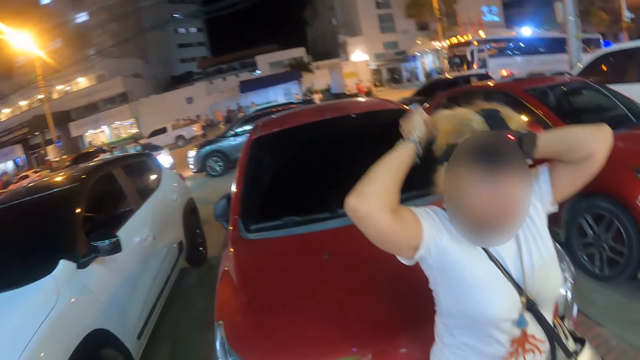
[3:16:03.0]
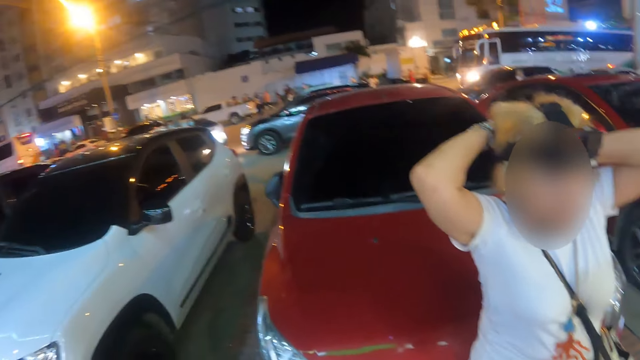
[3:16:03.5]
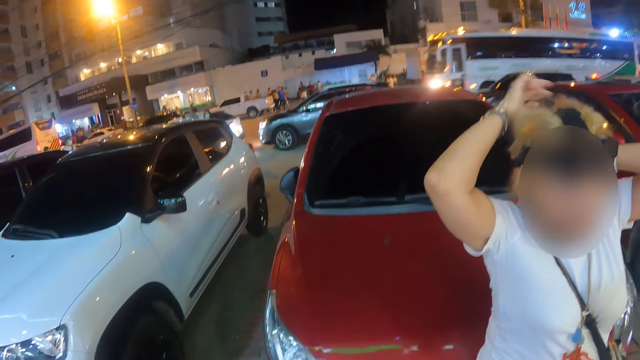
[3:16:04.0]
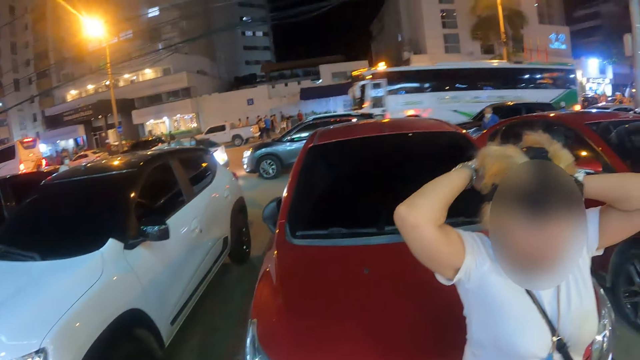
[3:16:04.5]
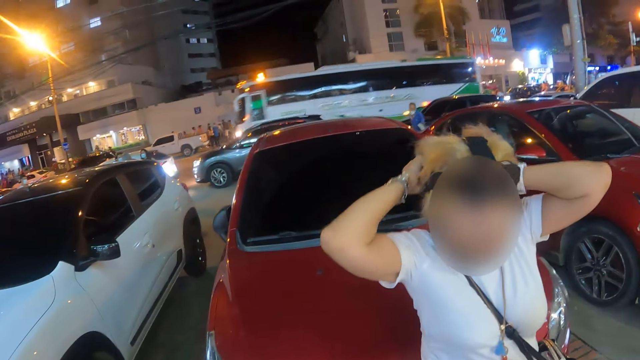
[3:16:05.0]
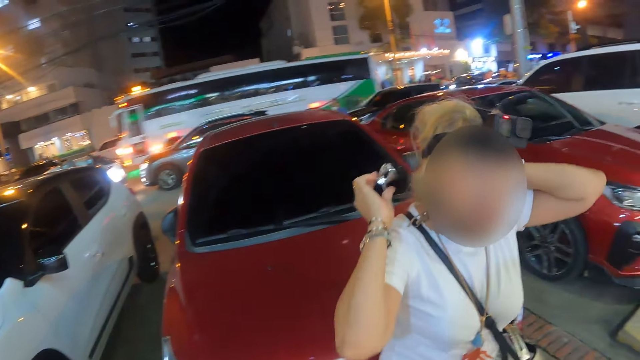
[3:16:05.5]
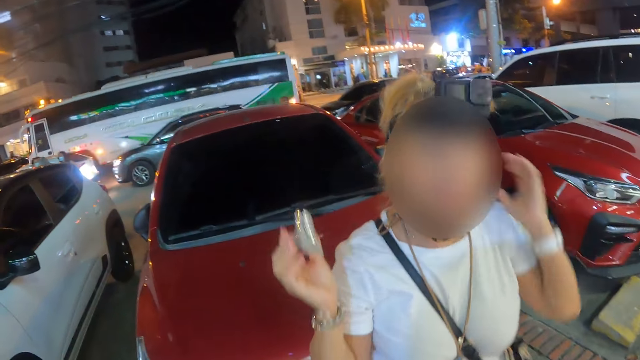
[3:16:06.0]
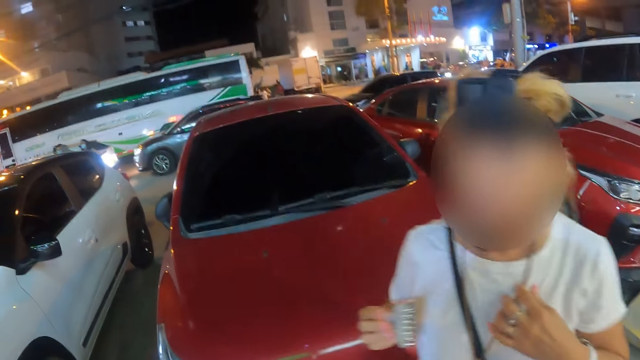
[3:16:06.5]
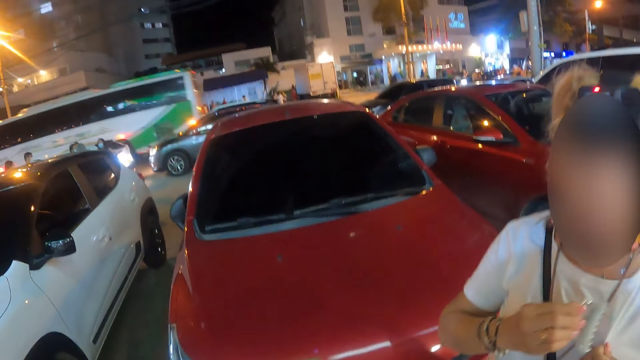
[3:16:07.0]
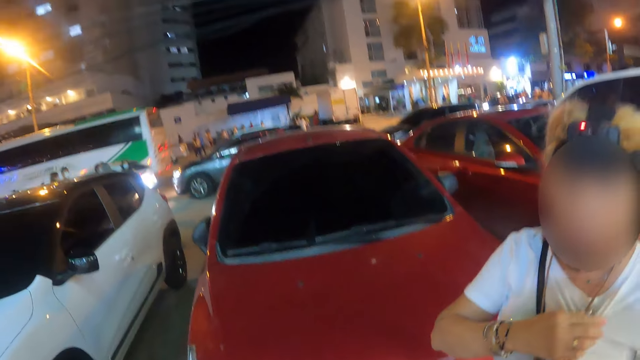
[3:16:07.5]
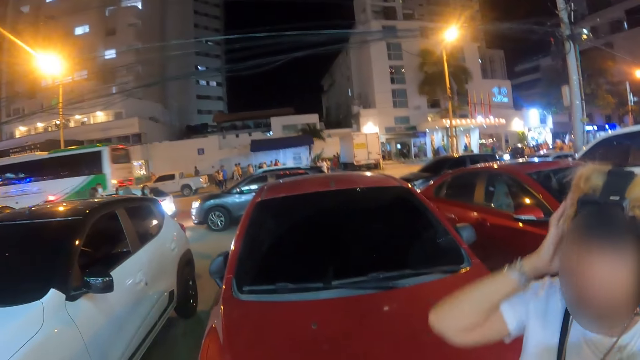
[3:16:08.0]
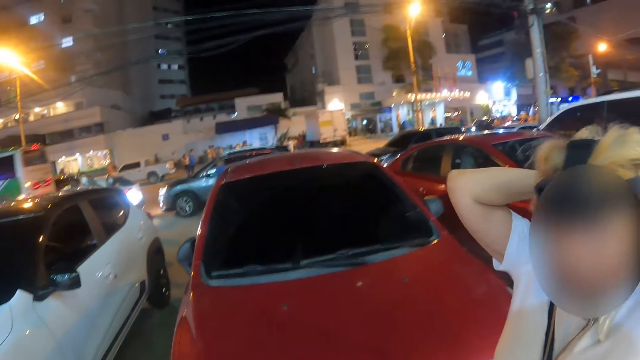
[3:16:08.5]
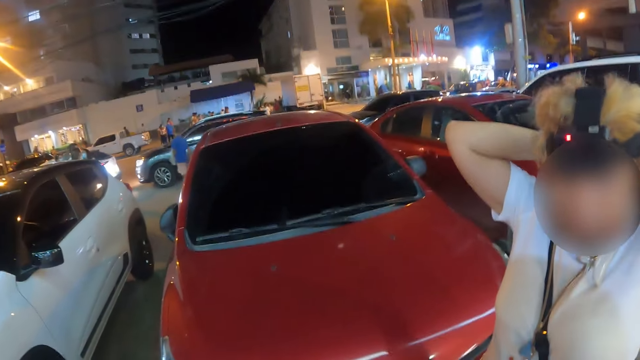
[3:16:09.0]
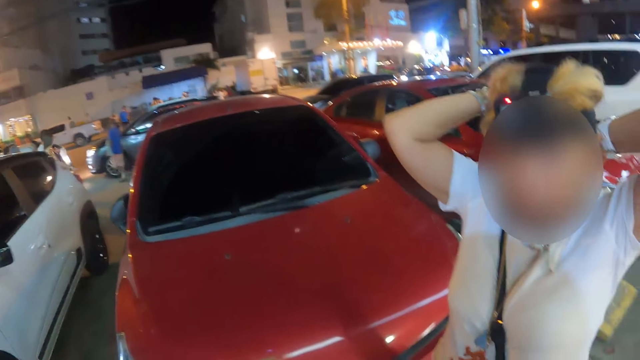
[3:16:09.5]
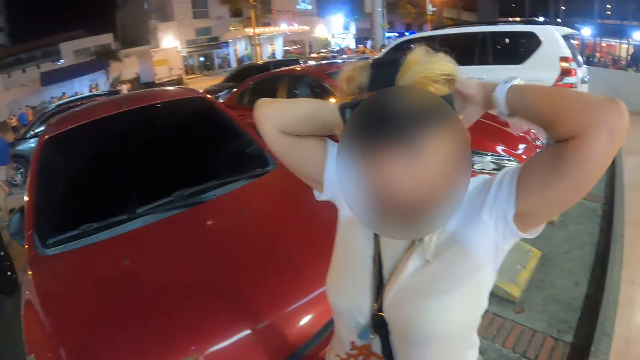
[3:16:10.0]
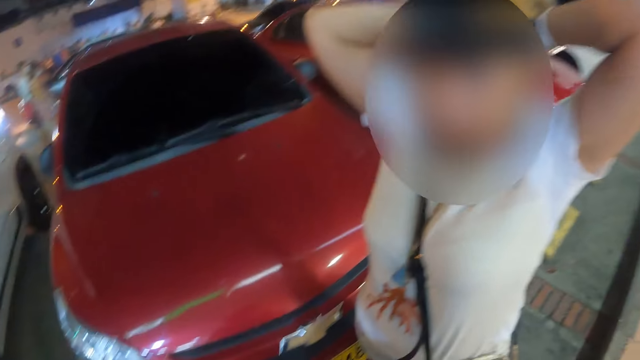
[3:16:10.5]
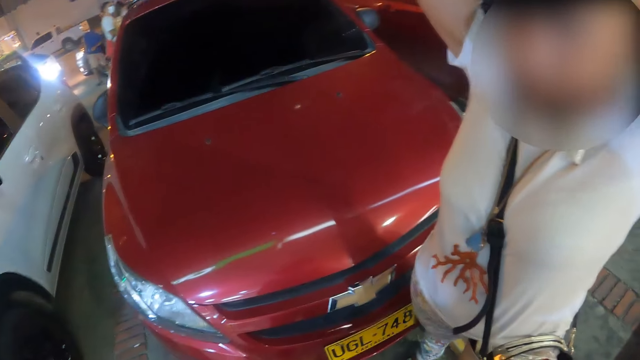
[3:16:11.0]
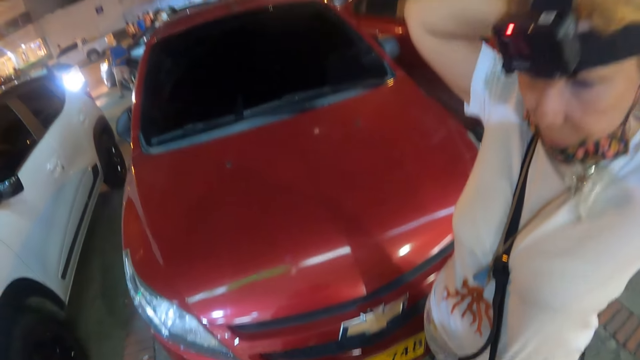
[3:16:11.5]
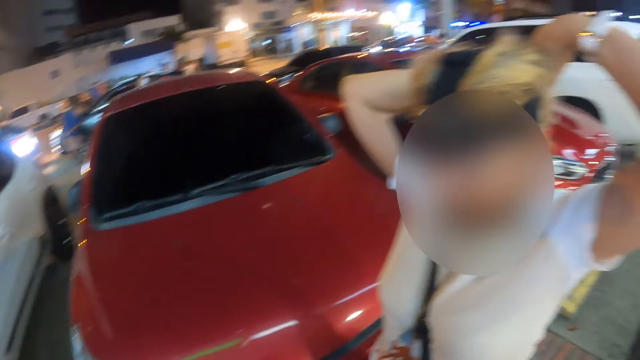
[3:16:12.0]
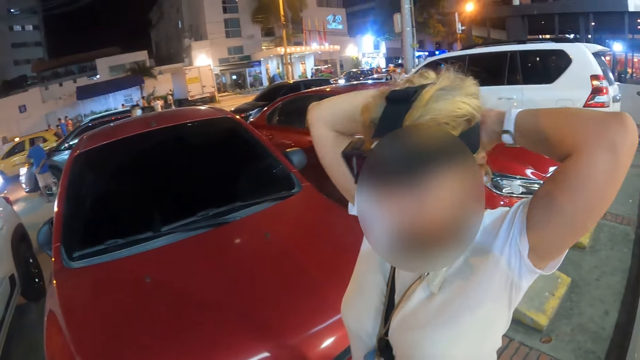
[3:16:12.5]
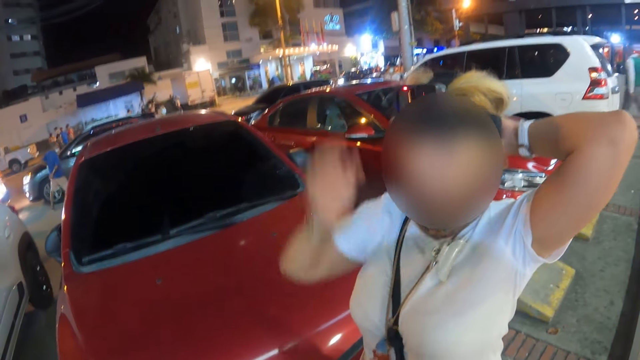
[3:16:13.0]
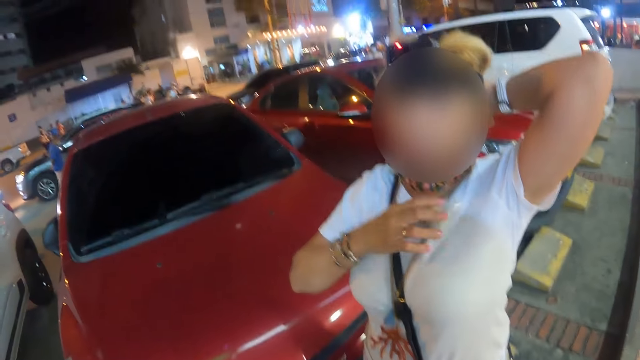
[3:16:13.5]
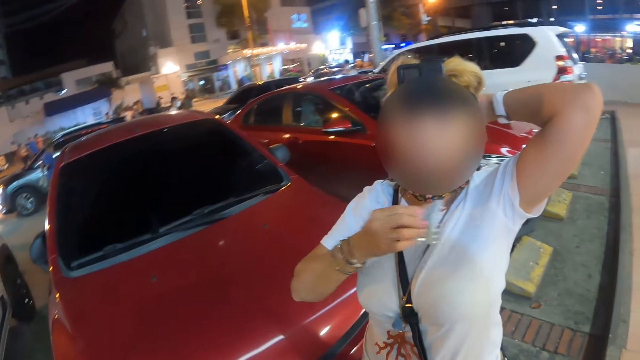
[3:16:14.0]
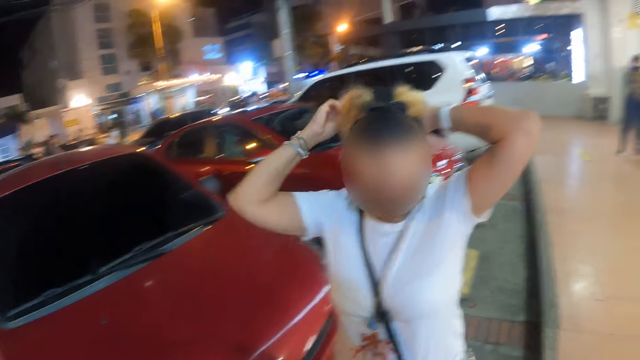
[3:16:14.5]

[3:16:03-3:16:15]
A woman holds a hair clip. The camera wearer looks around.

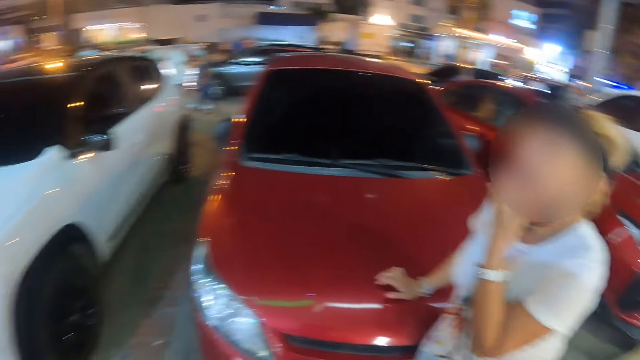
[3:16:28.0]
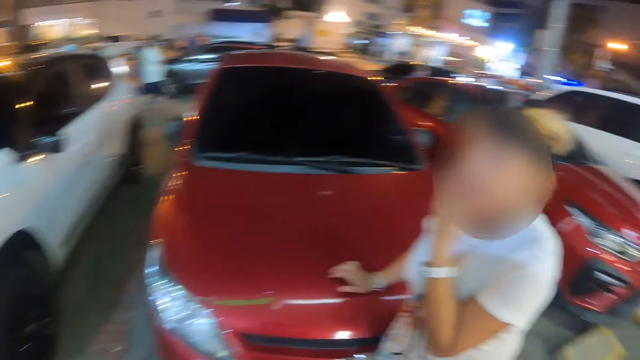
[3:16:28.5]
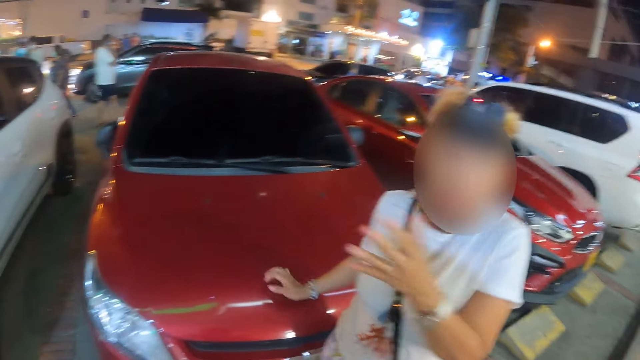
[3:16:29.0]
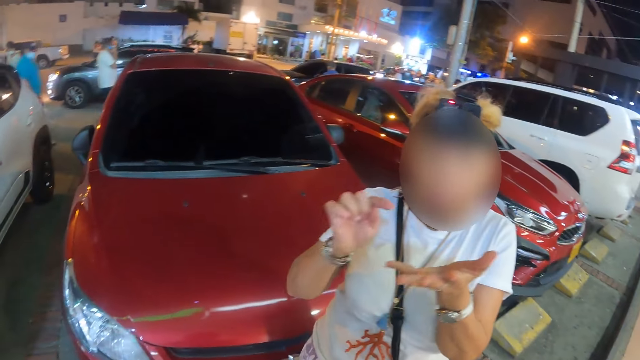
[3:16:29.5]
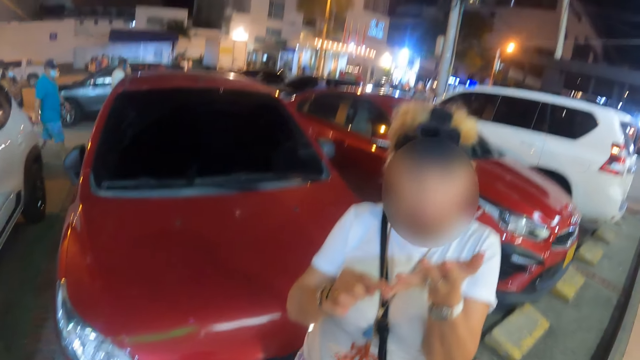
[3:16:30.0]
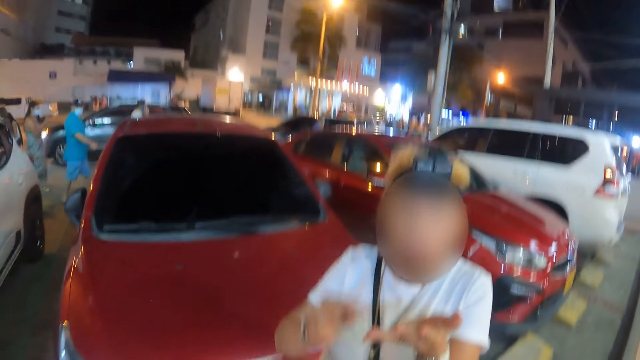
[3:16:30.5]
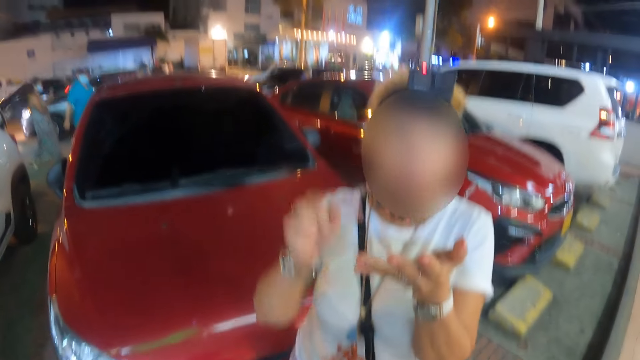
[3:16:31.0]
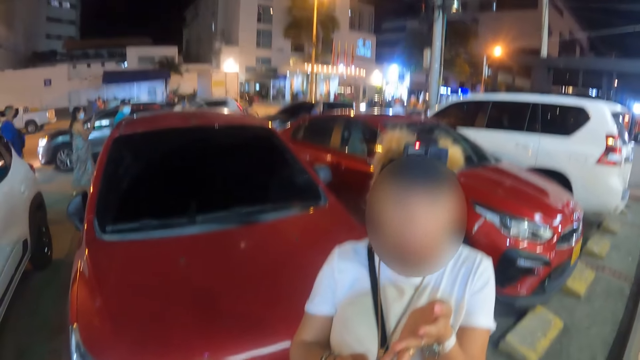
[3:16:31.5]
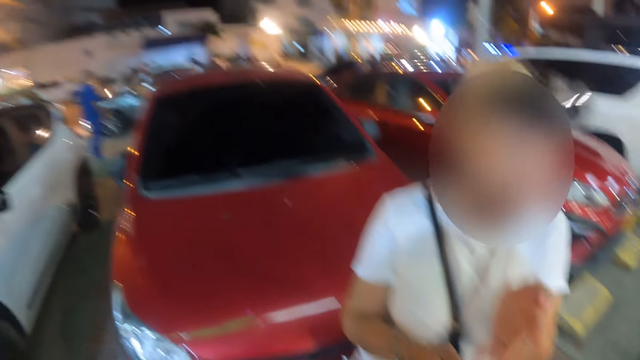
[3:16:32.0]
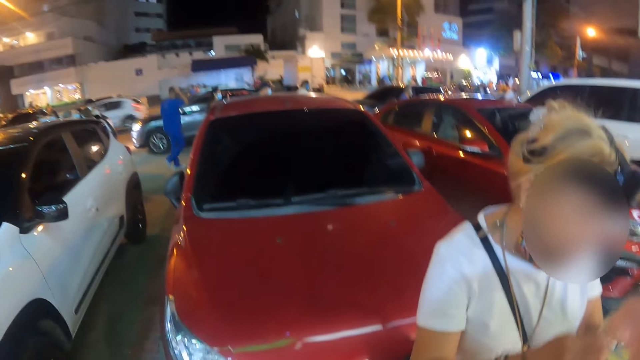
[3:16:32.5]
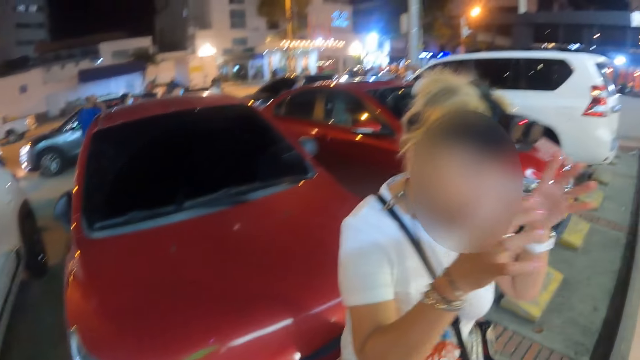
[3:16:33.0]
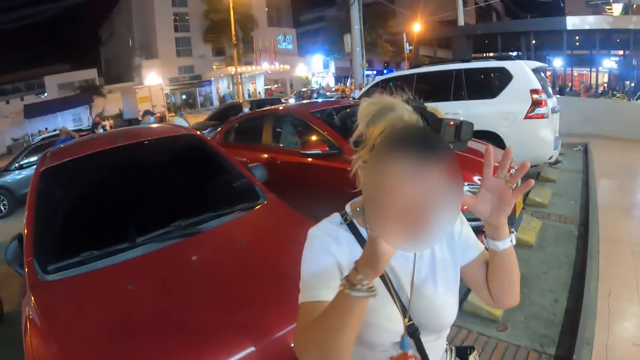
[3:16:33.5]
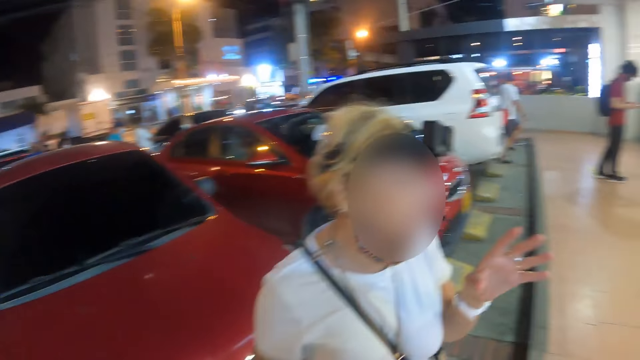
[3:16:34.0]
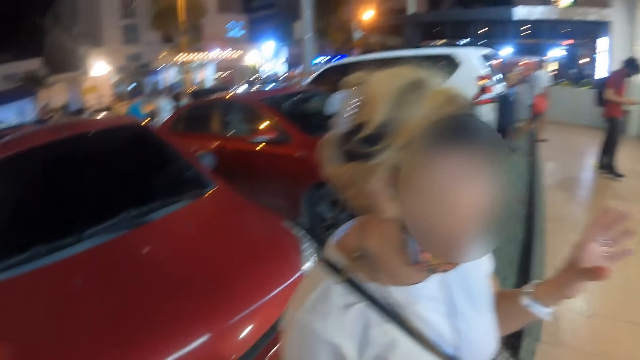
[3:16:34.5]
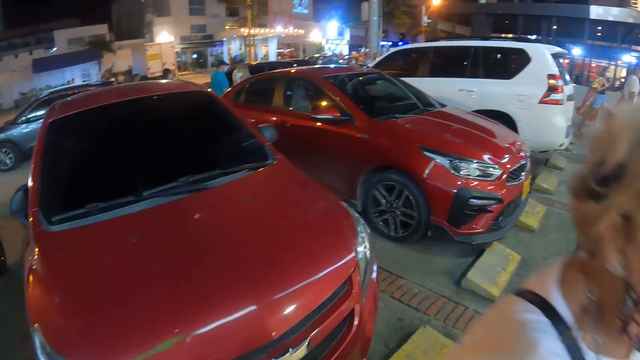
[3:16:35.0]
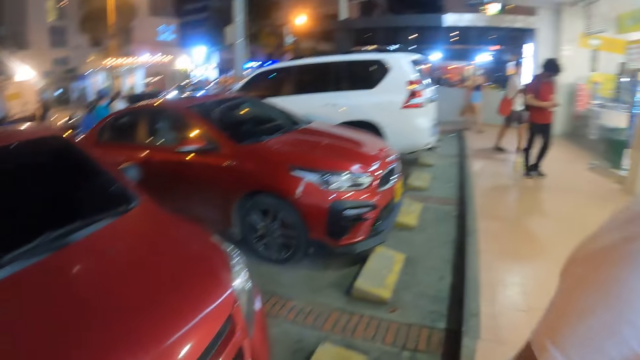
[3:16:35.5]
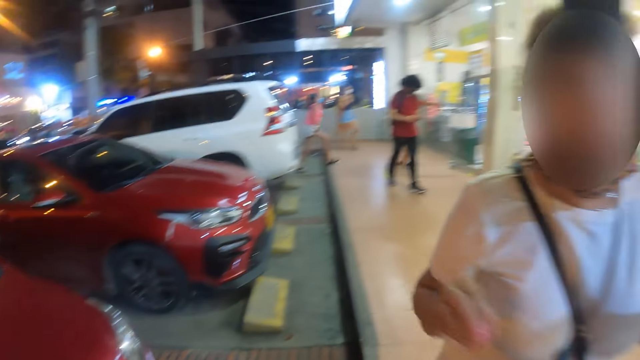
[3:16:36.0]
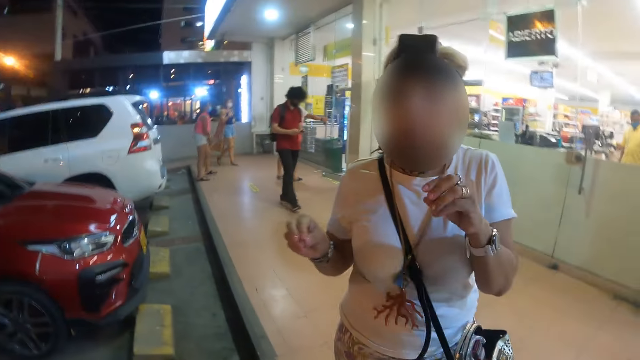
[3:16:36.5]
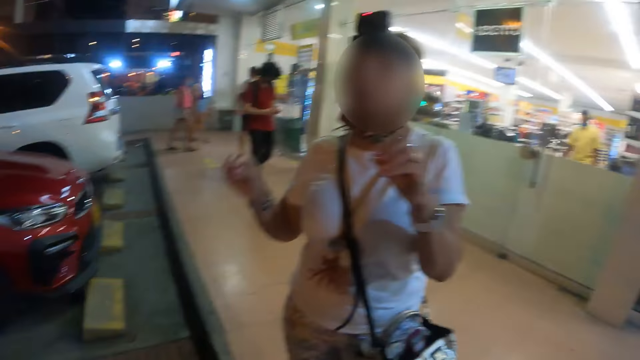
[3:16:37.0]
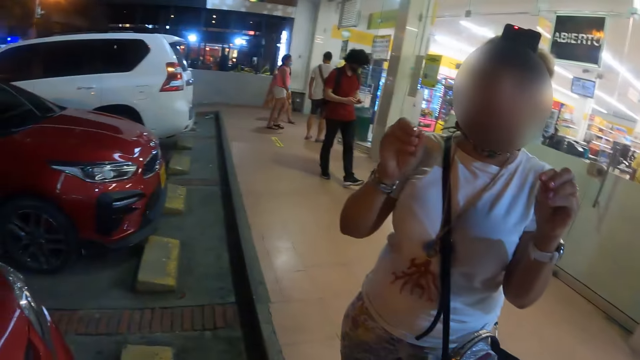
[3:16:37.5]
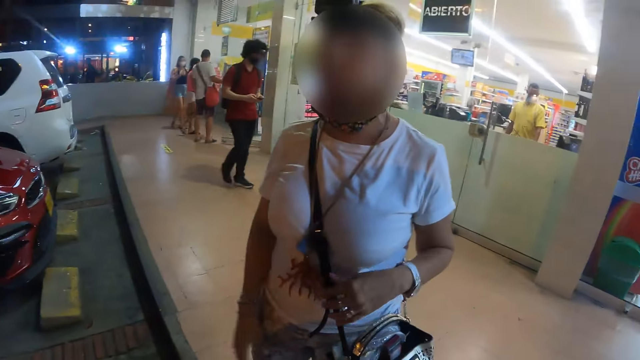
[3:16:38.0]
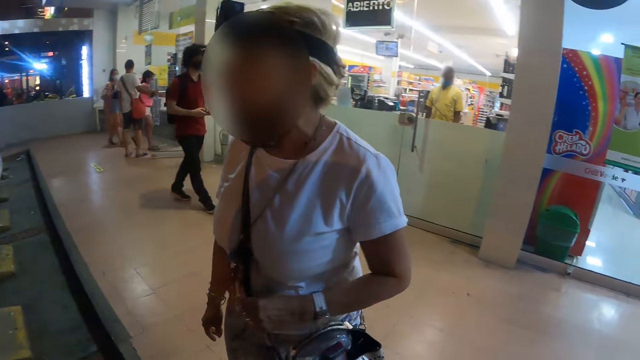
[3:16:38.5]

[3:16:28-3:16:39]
A woman counts the fingers. The woman talks to the camera wearer. The woman raises the hands.
